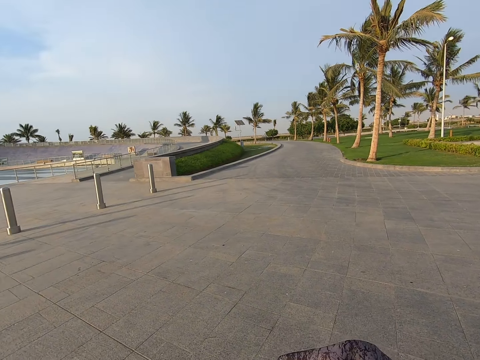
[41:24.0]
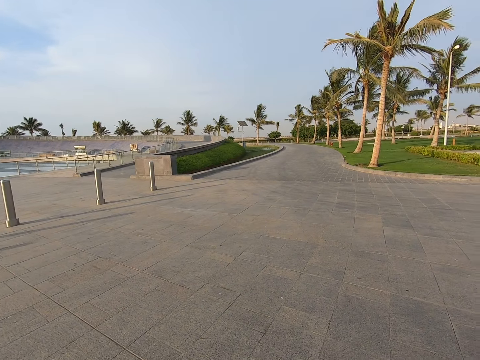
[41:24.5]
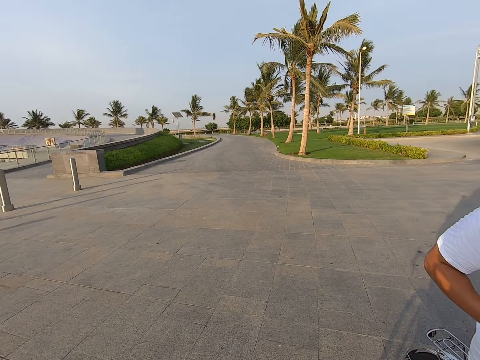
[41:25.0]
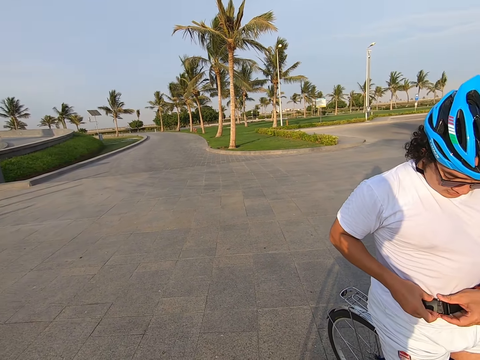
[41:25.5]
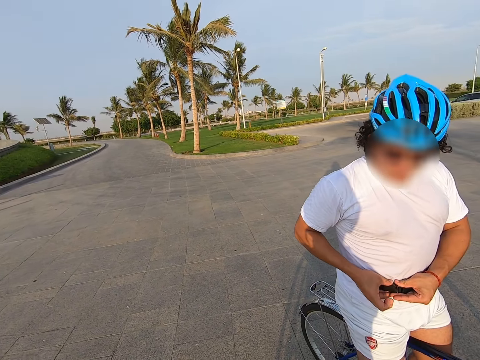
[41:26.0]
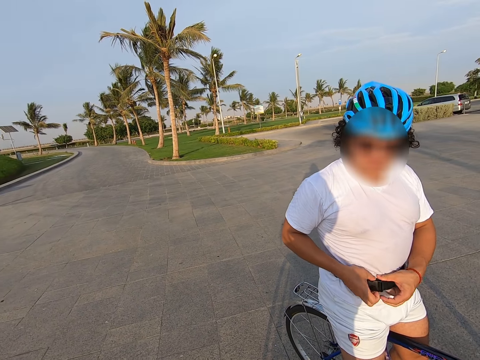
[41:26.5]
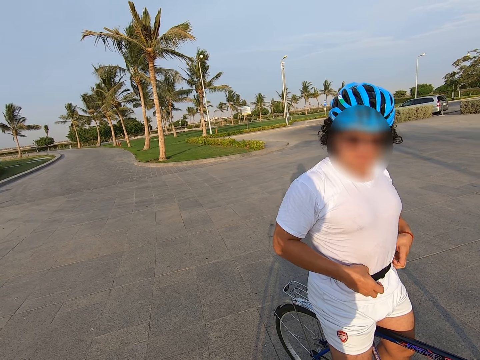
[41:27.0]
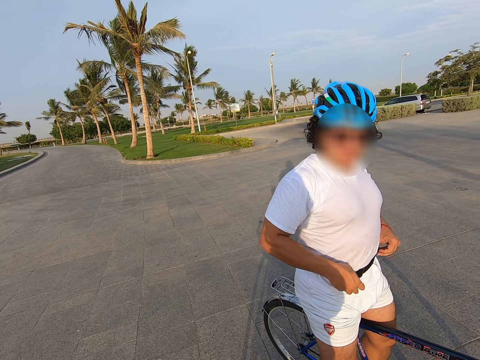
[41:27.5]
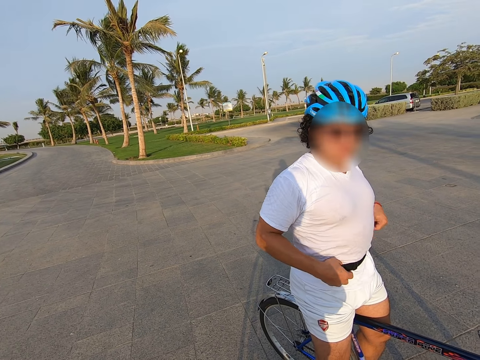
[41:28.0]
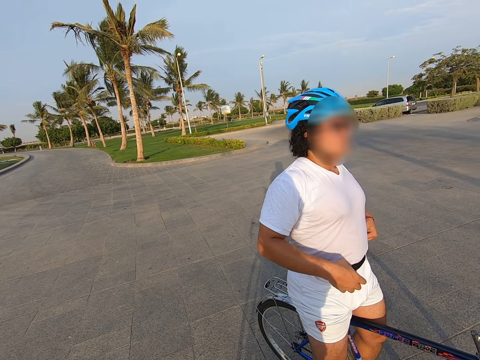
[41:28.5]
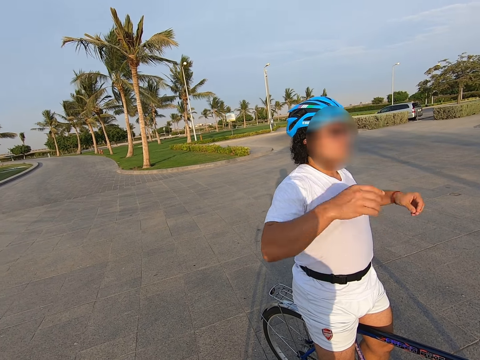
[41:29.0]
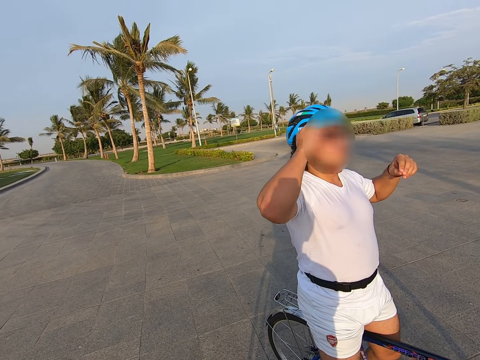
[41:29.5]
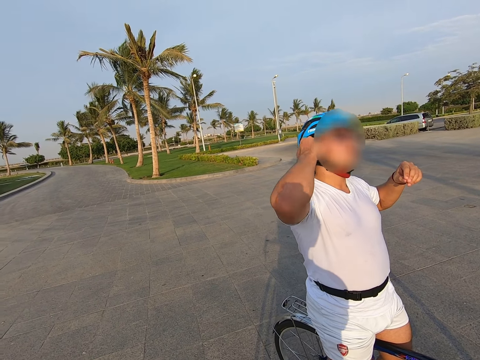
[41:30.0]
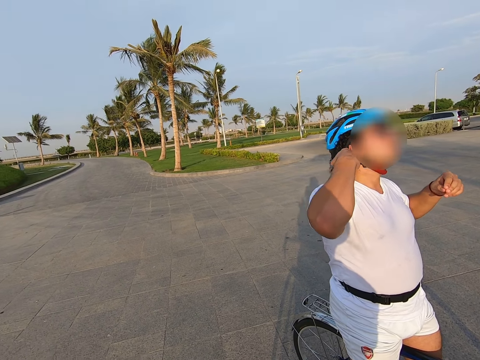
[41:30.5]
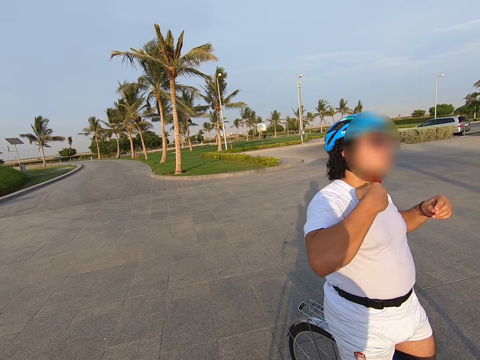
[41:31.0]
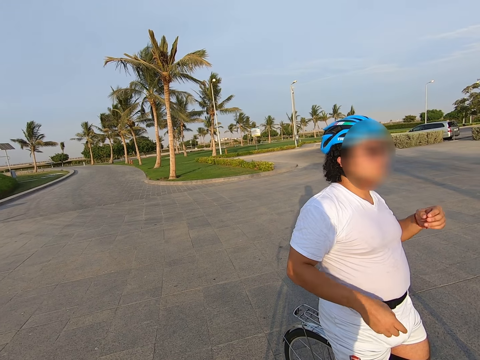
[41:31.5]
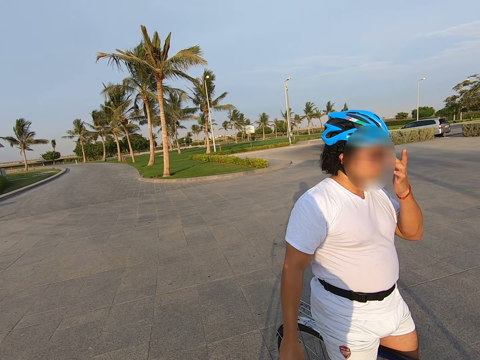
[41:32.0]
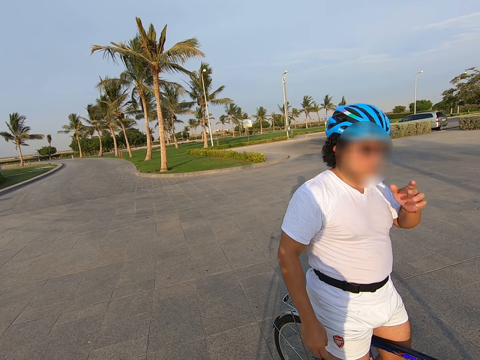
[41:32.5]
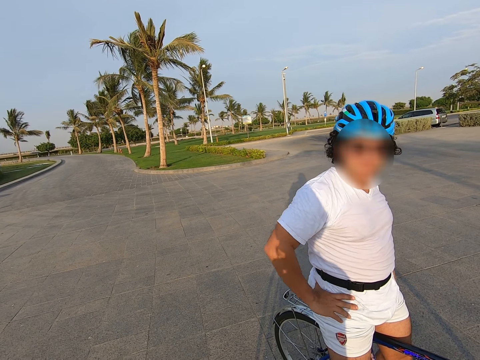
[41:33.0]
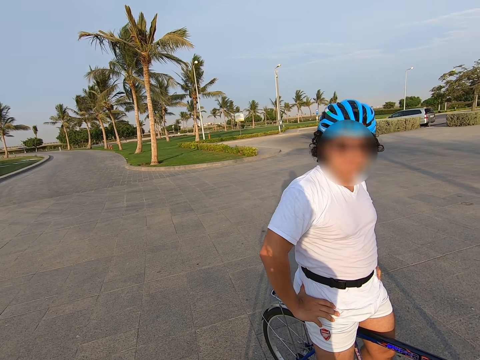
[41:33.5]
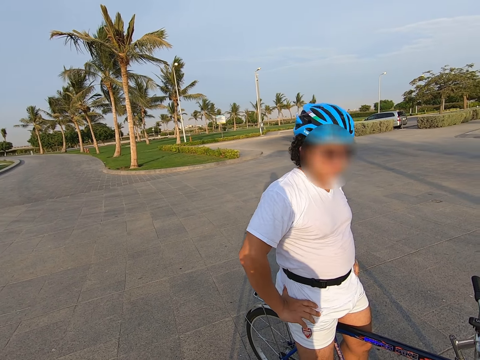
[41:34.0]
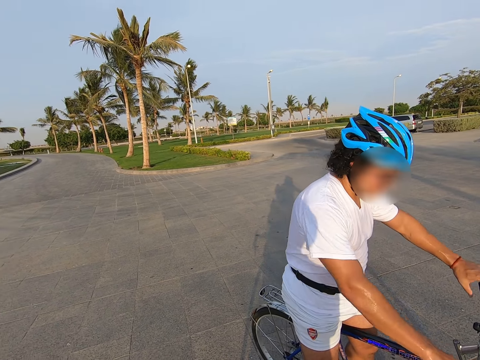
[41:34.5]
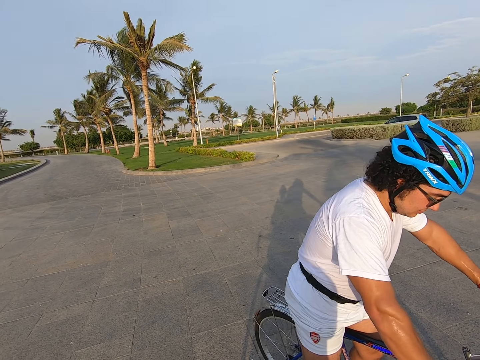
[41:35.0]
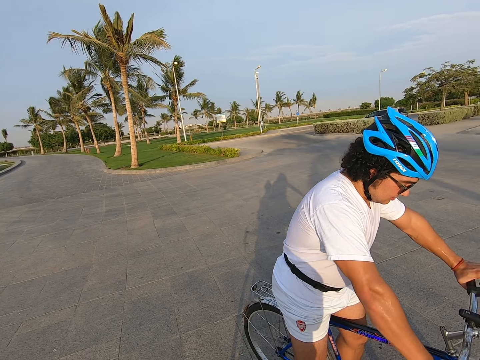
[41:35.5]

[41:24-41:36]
A man ties the belt.

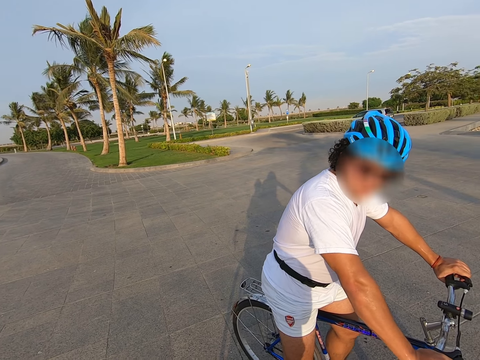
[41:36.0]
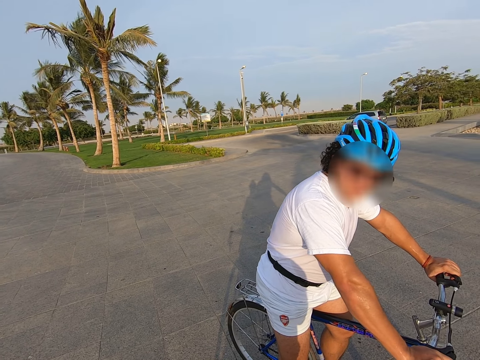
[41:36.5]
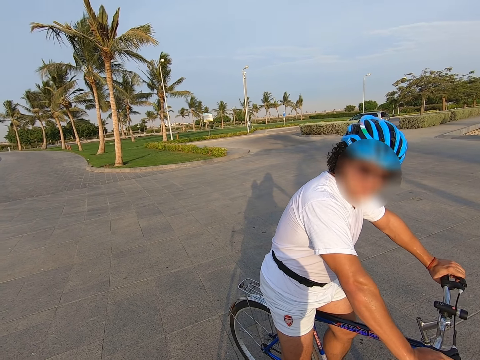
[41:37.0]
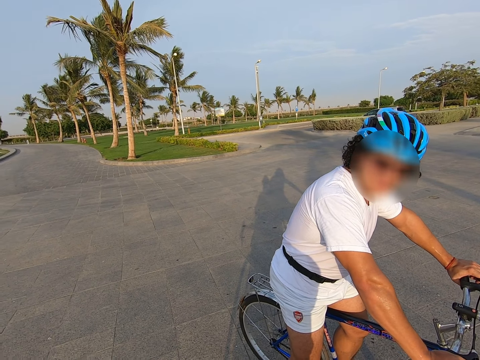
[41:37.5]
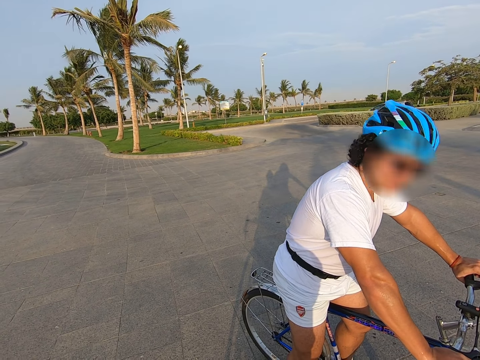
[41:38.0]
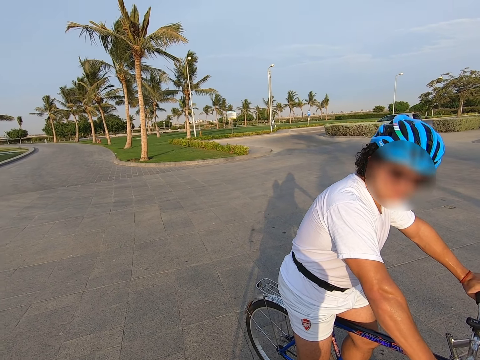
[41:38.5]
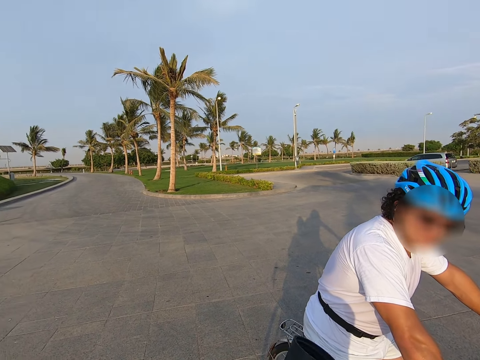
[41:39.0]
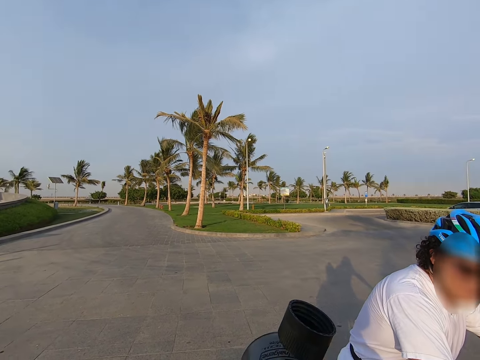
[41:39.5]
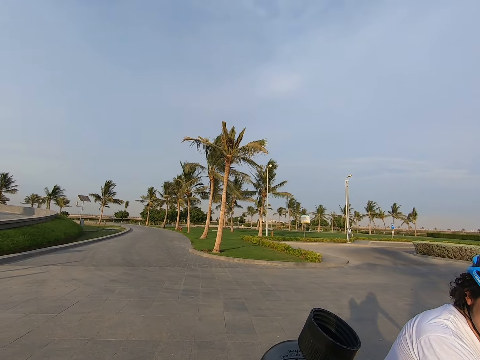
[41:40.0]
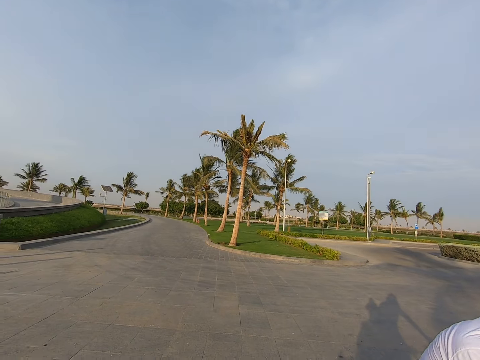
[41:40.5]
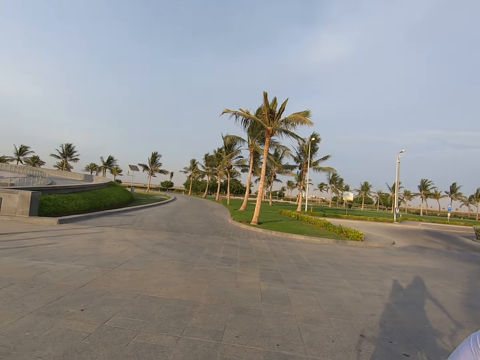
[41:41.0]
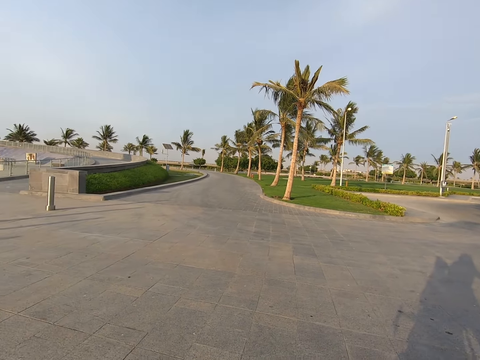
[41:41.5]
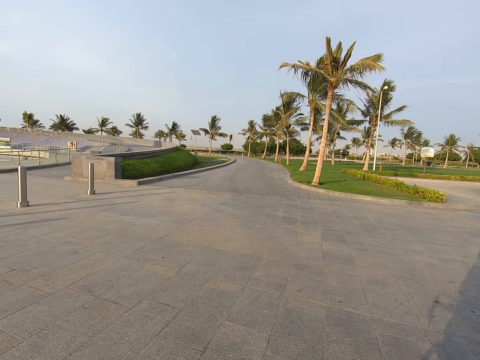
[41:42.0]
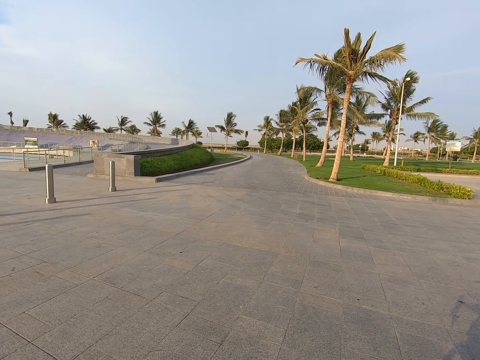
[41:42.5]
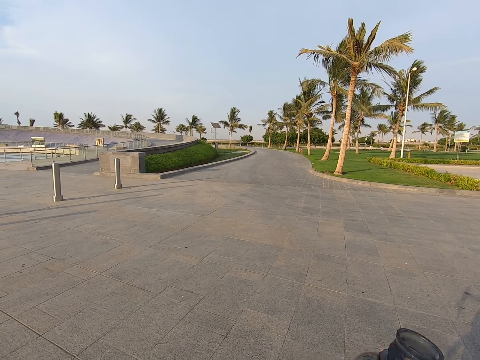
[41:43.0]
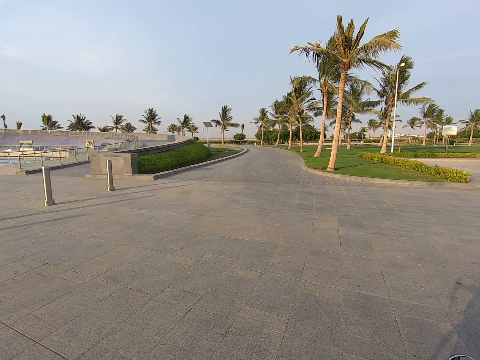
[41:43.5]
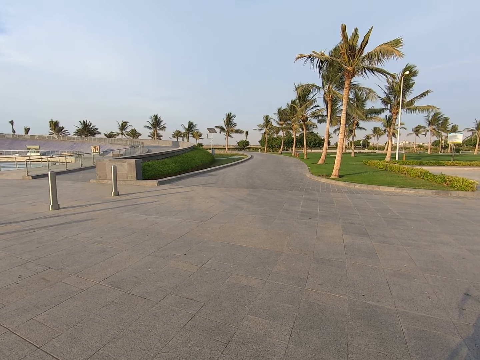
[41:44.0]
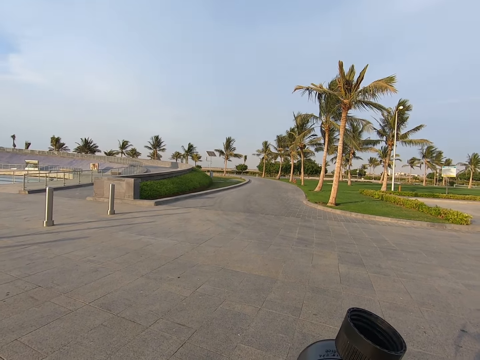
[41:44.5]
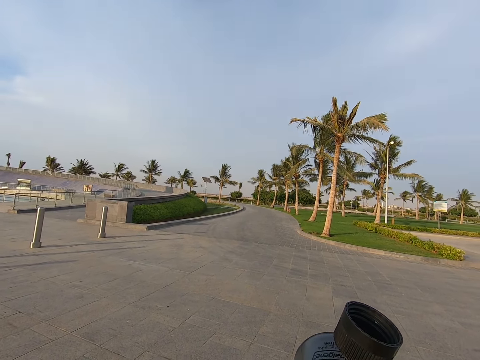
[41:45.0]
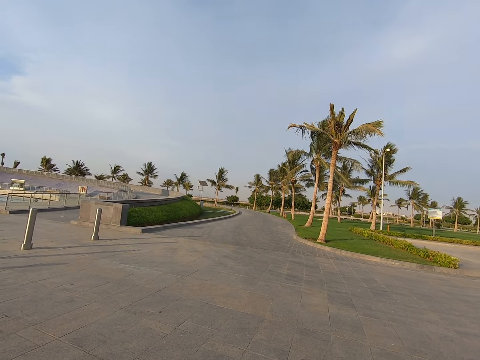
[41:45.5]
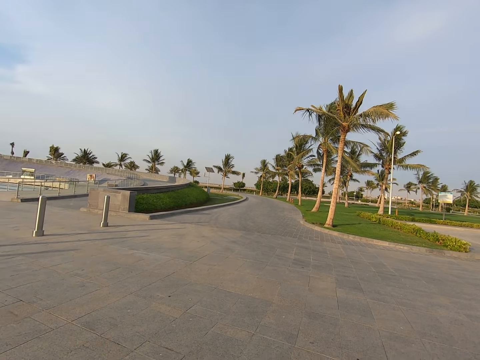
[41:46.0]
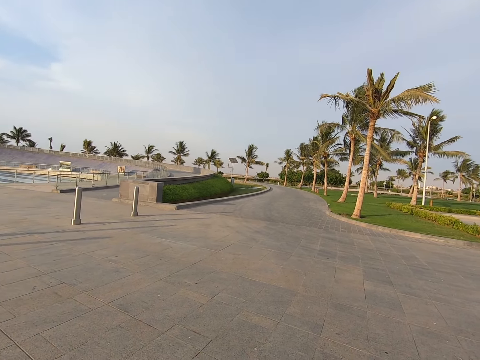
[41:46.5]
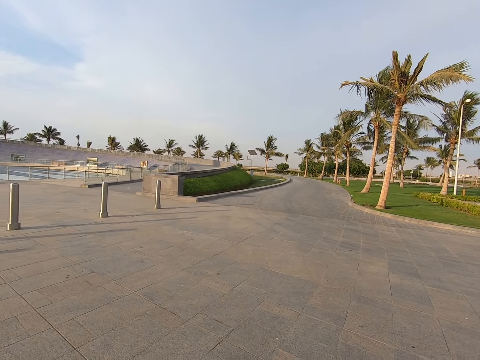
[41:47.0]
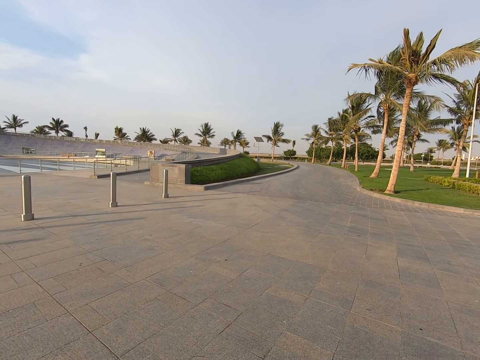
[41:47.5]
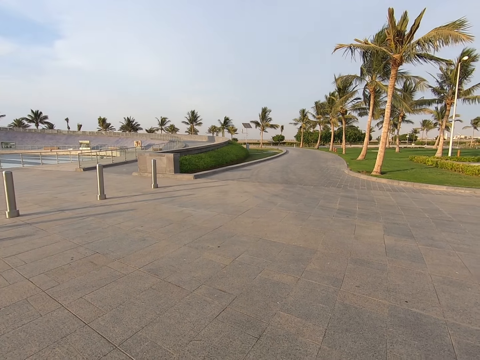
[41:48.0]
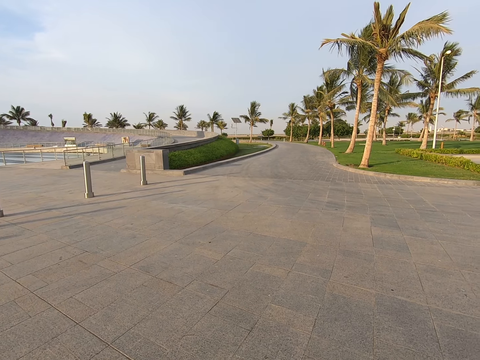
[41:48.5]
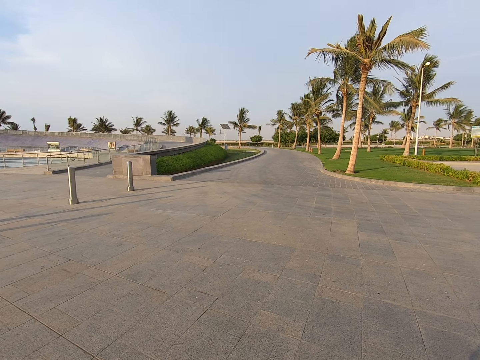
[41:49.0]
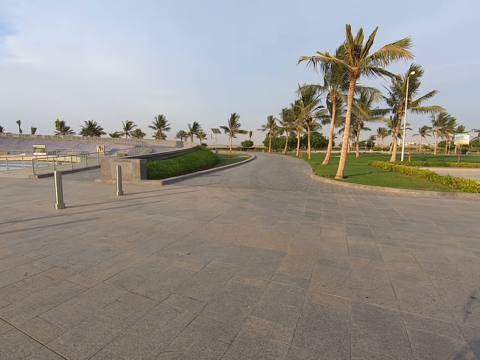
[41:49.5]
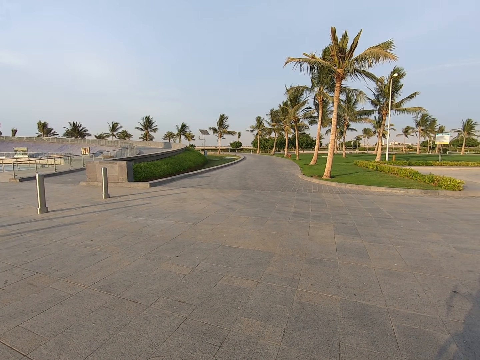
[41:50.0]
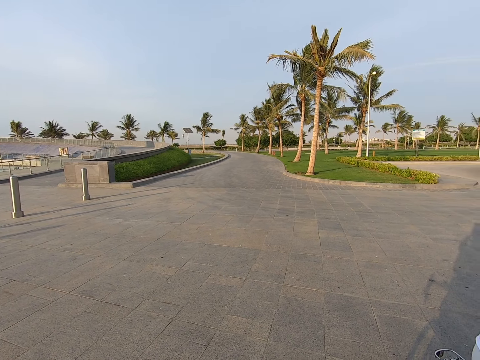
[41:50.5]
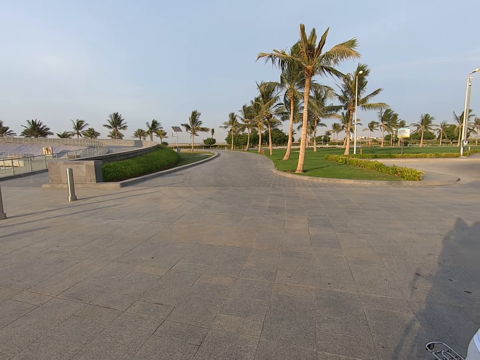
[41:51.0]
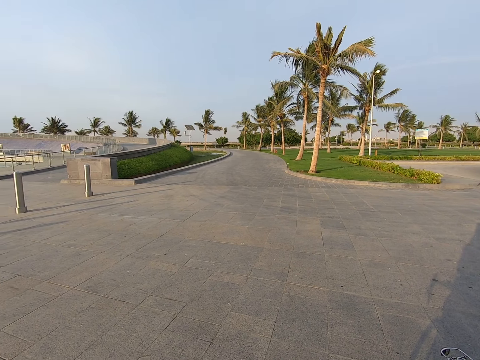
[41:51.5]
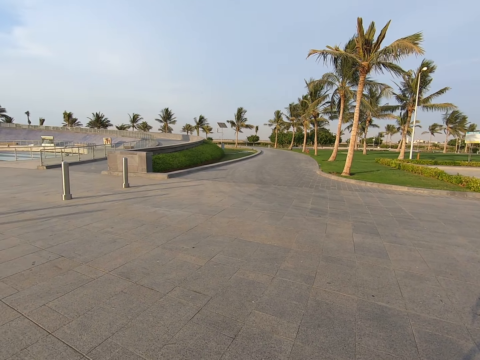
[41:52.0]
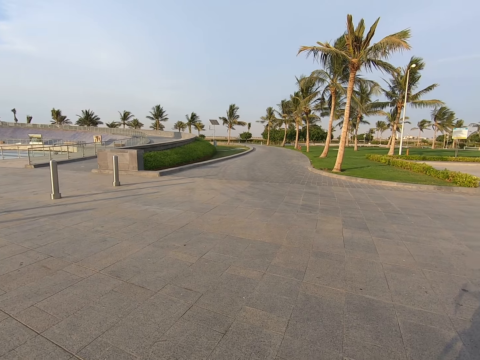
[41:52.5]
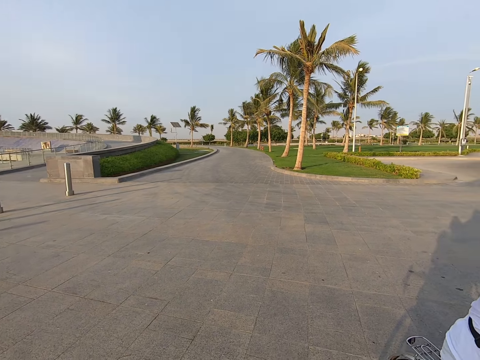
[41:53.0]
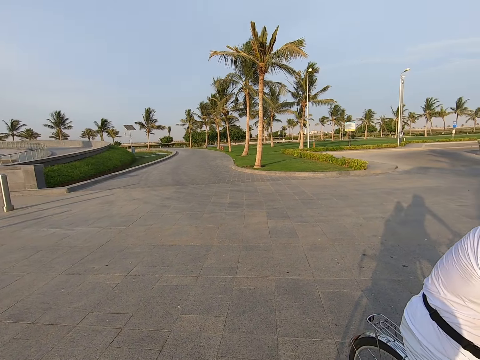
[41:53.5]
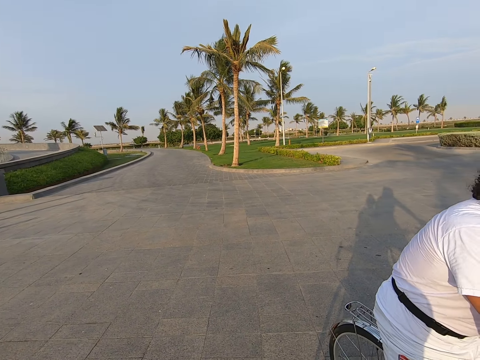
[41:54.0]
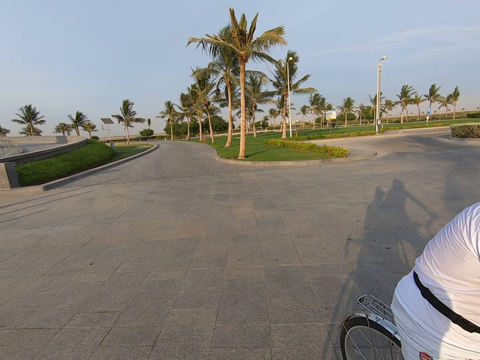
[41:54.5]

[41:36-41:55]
The man sits on the bicycle. The man makes the belt. The camera wearer looks at the man and looks around.
